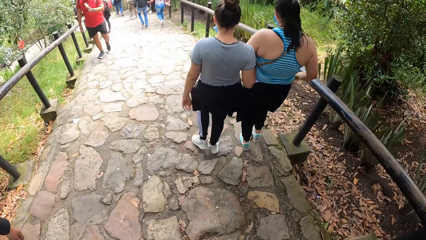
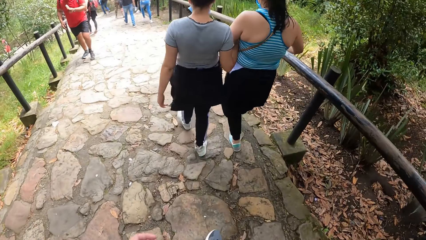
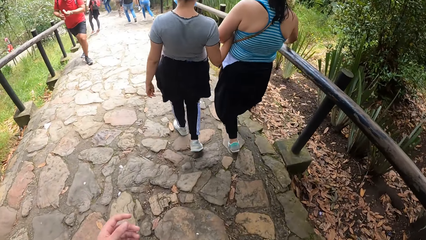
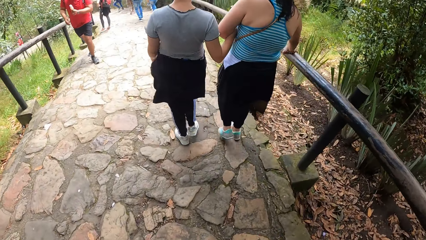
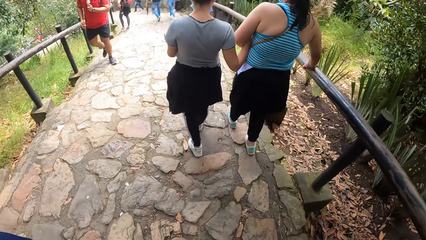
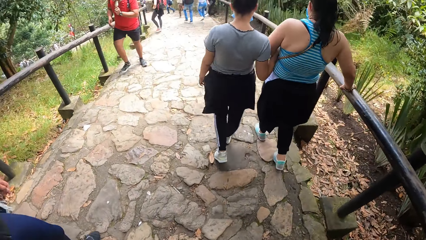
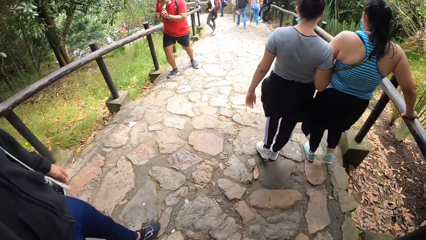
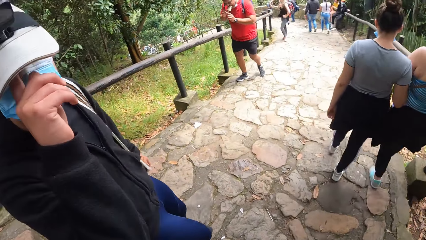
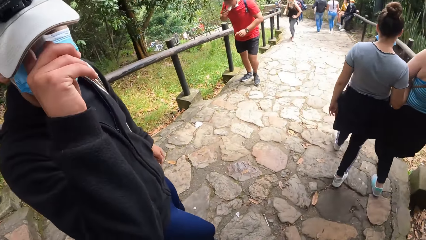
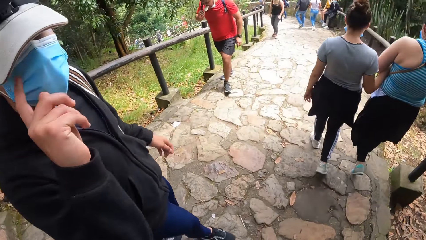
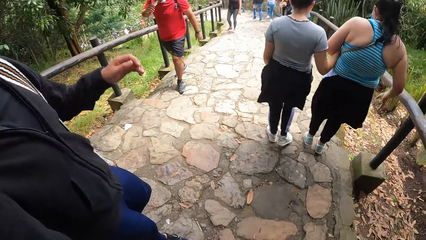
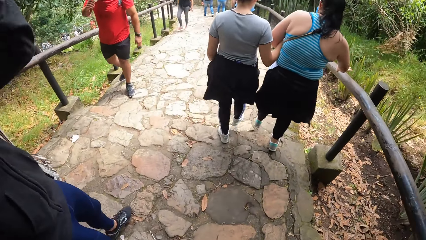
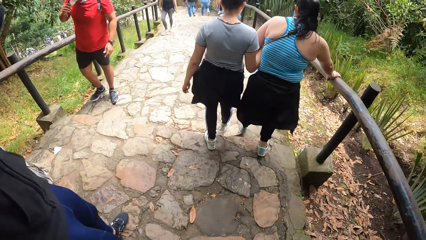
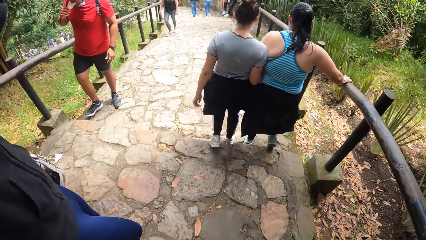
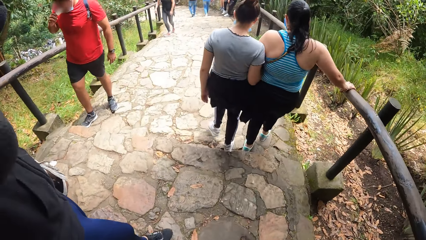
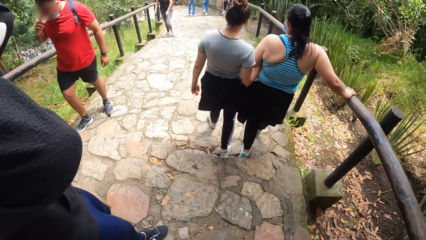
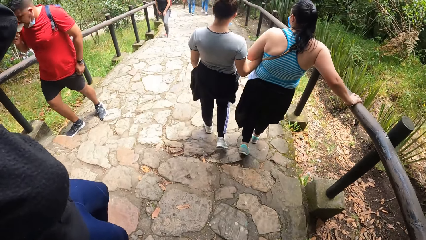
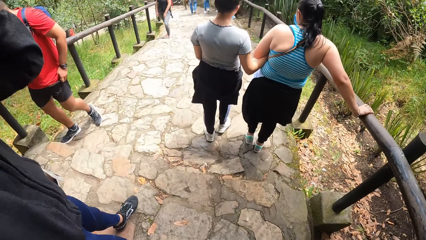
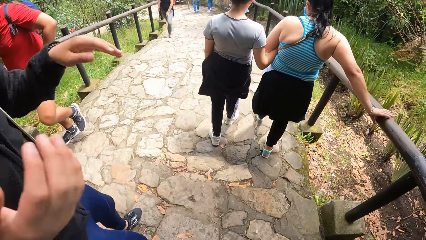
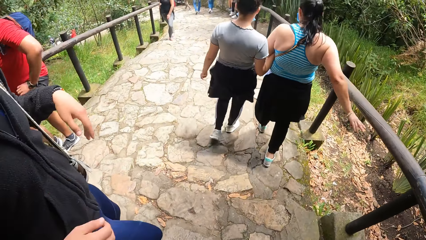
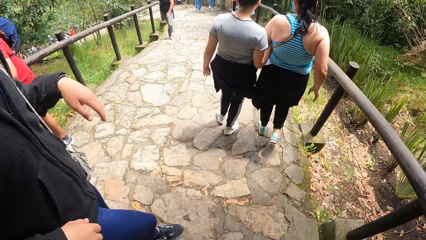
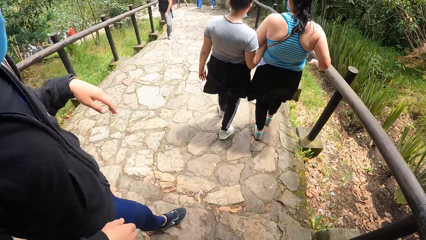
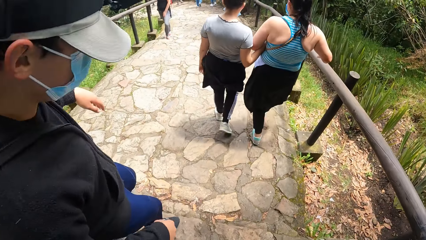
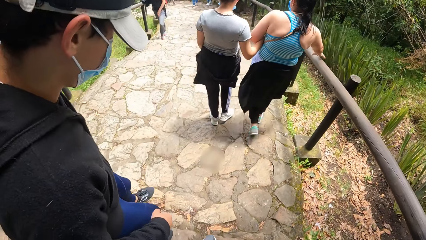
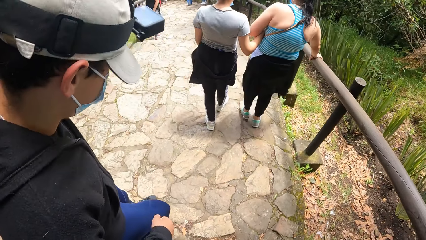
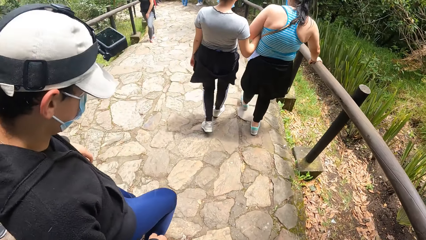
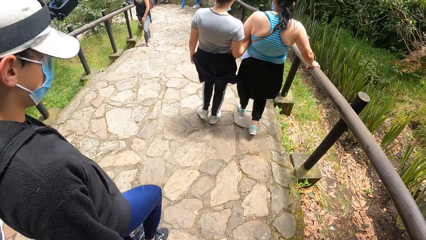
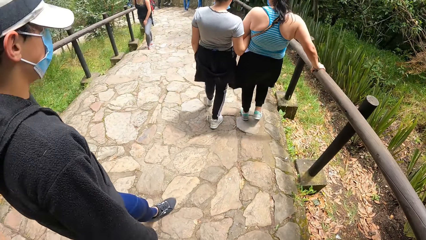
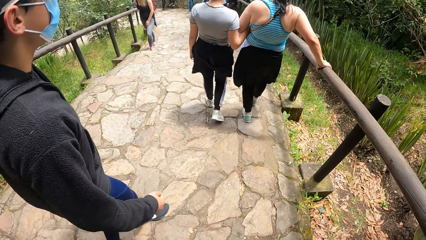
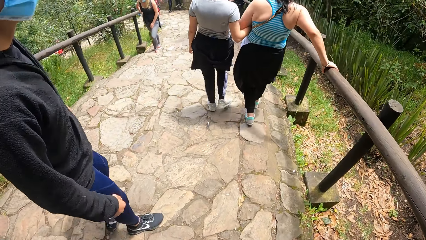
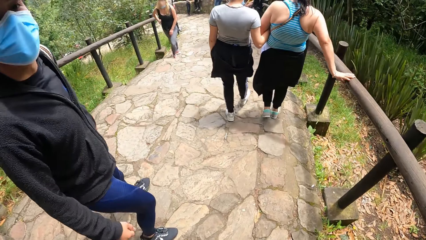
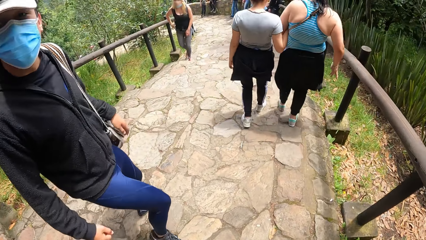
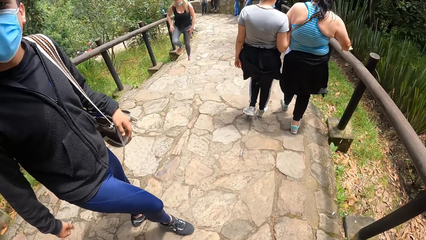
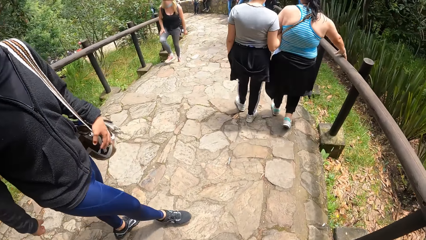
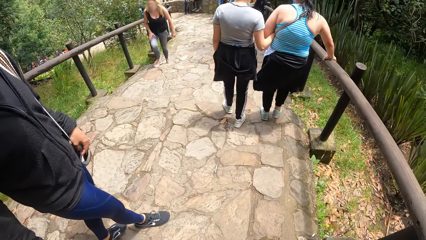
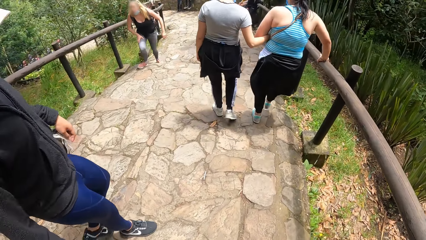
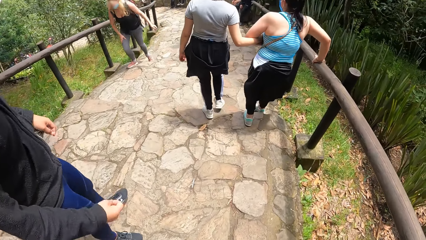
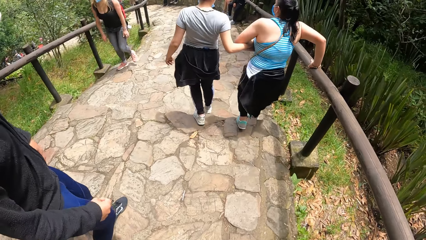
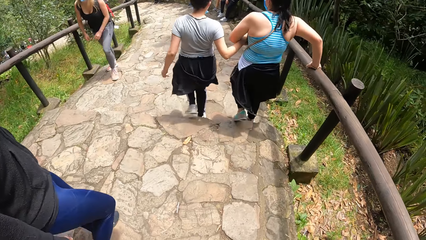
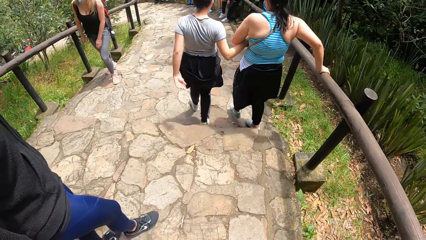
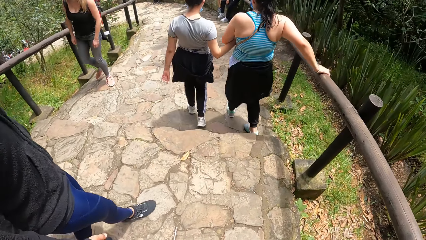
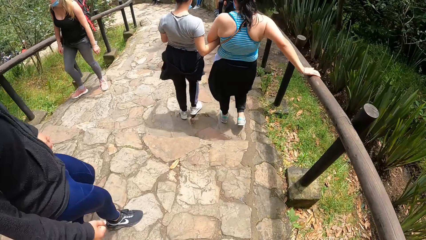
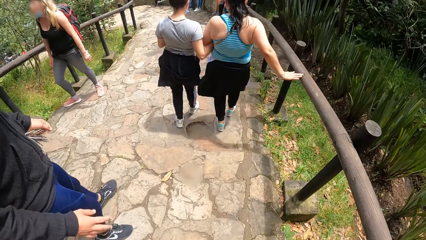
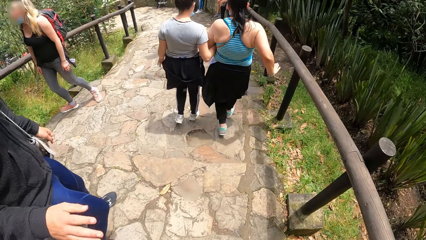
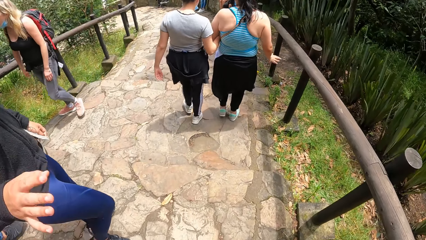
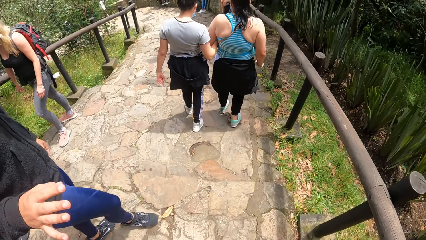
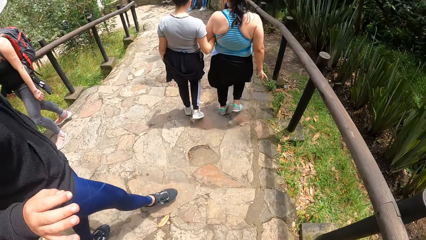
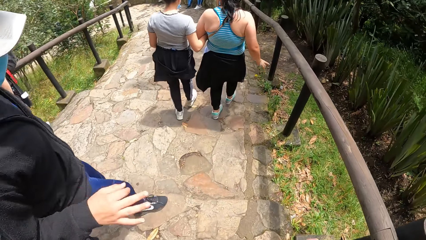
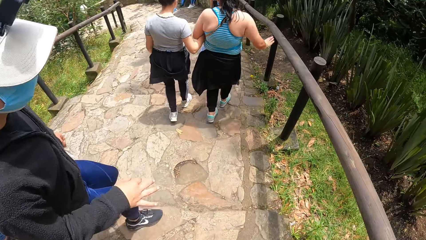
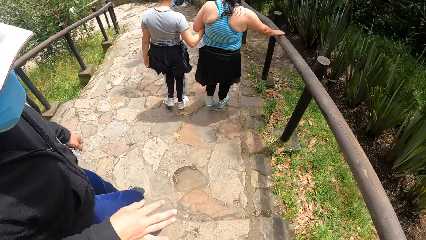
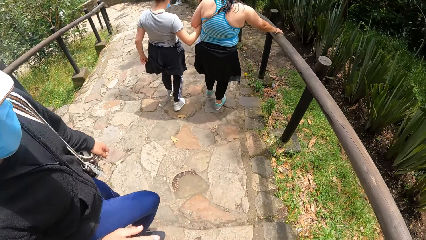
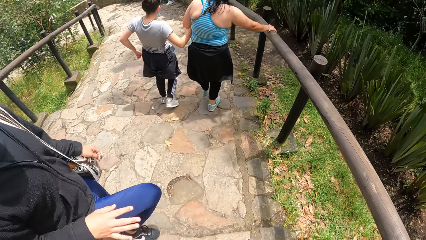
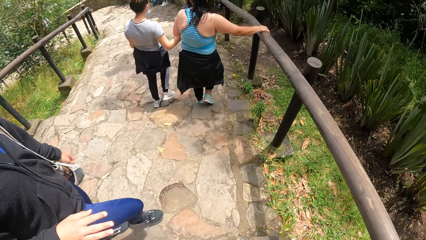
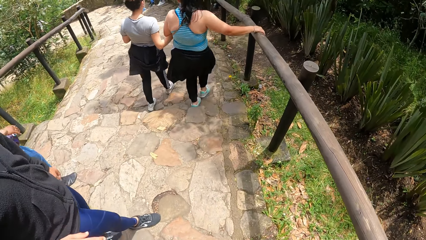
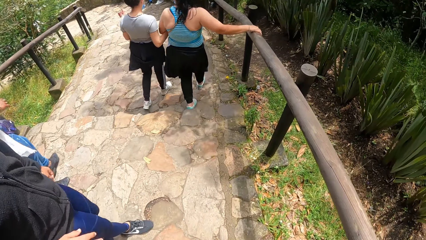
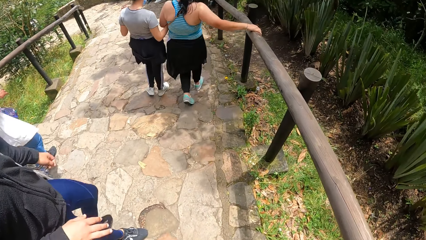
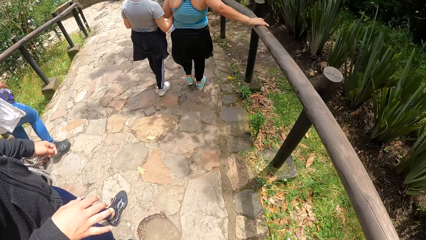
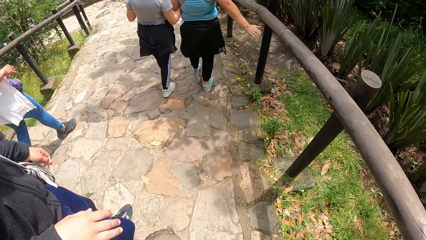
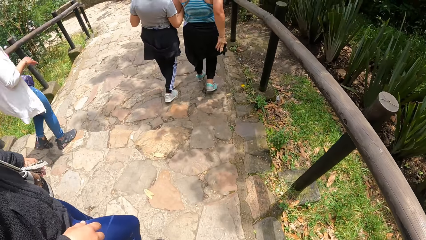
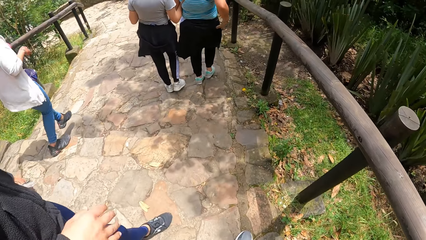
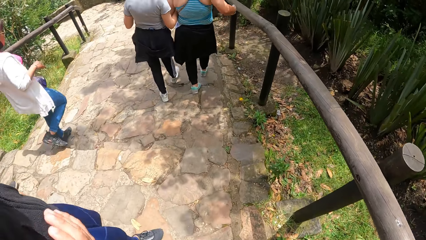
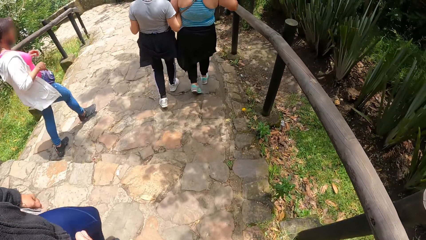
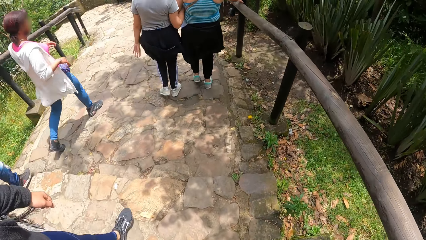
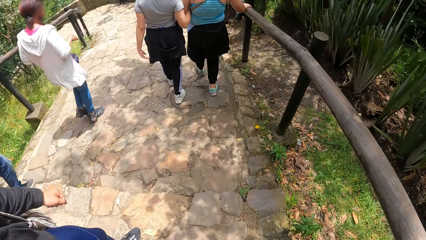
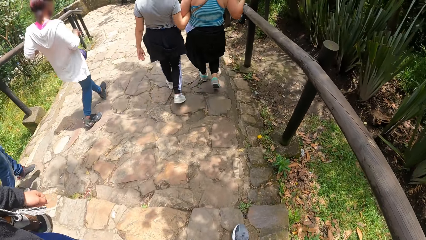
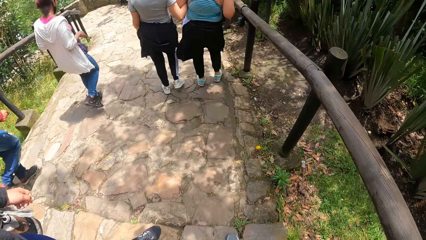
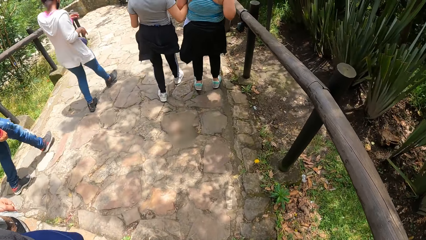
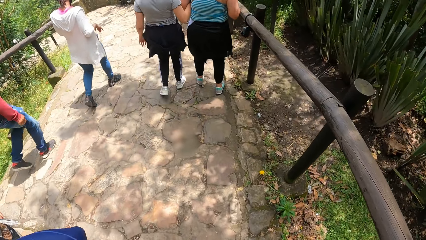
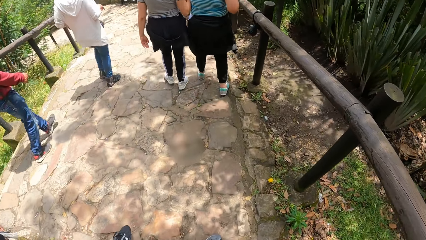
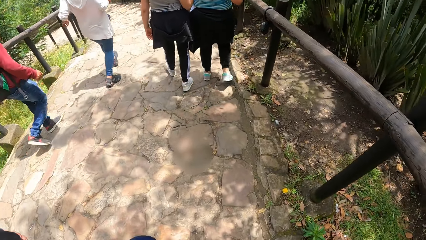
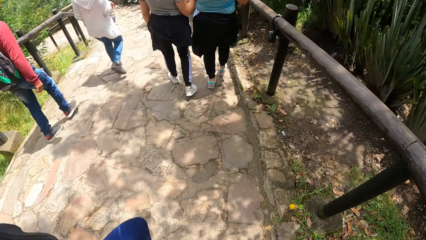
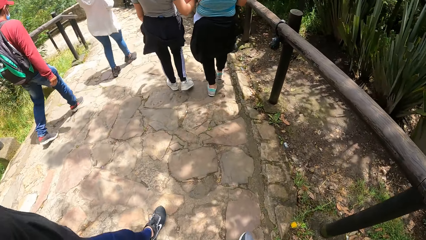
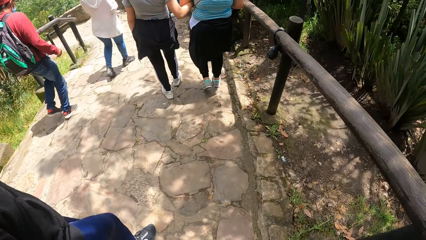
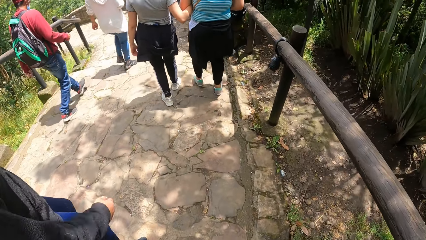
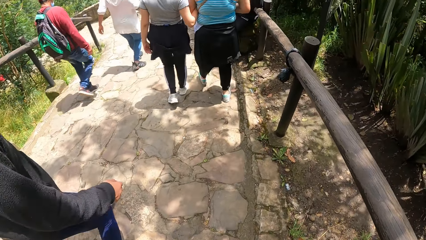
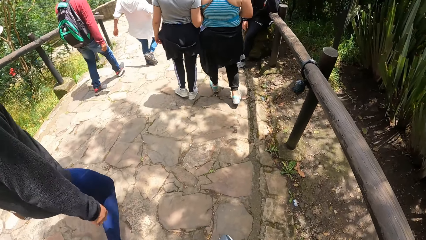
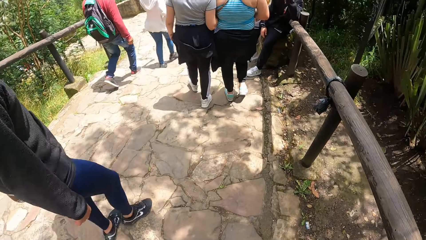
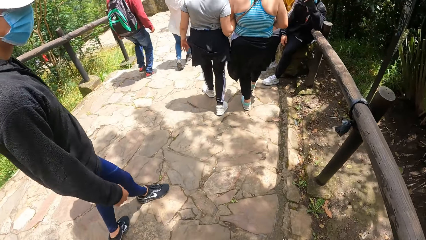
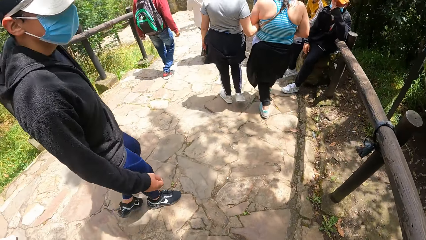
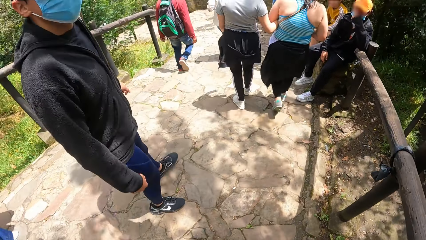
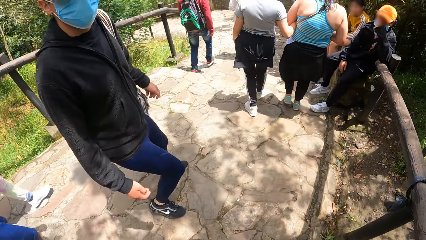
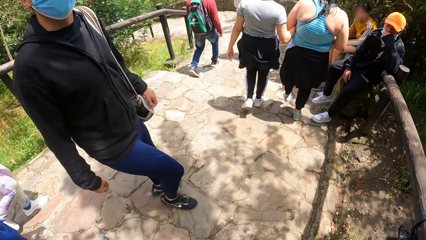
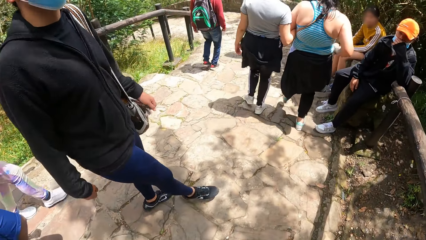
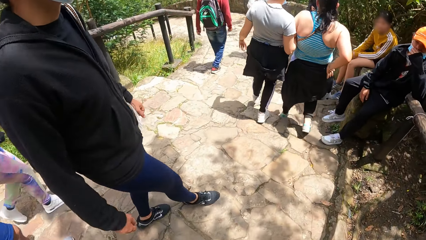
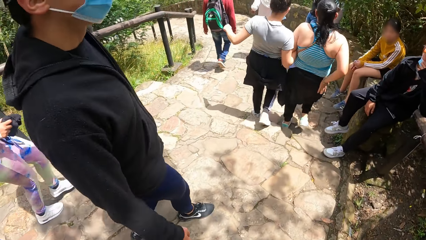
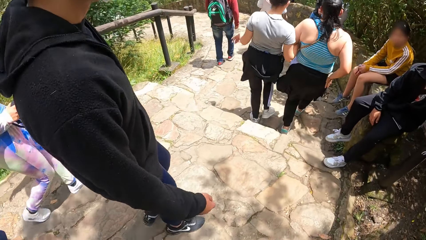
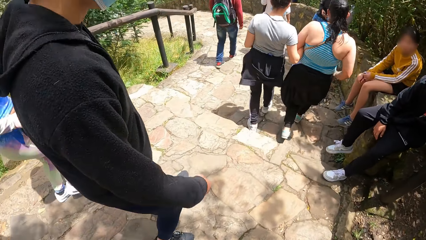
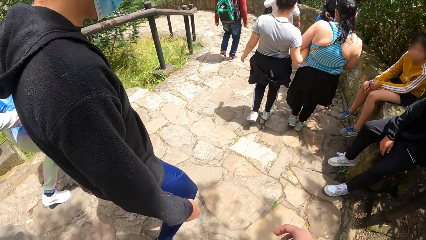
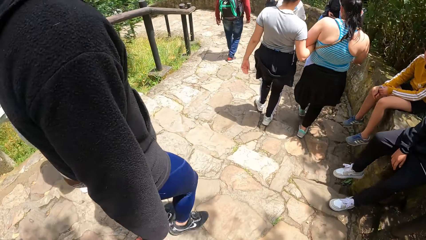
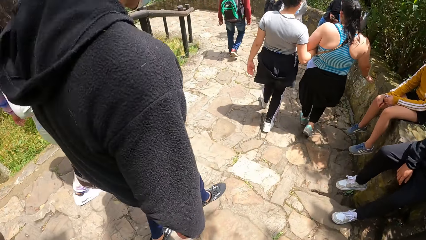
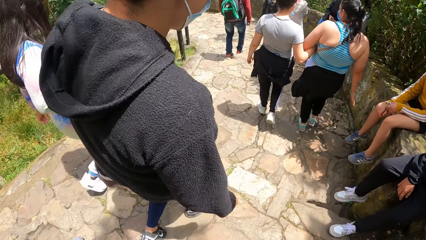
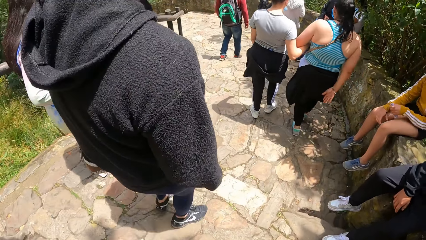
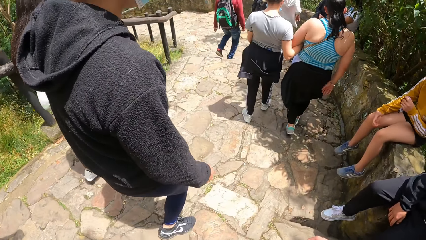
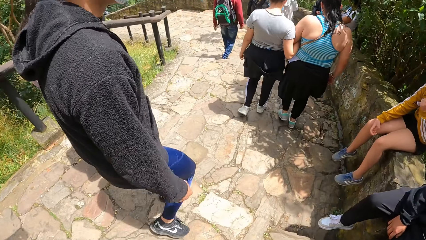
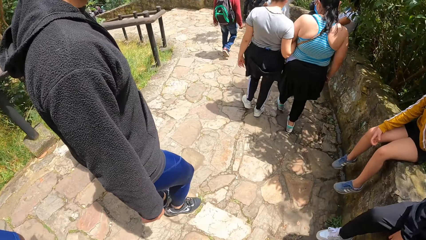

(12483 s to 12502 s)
The camera wearer converses with a man. The man adjusts a camera on his head with both hands. The man gestures with his right hand to the camera wearer. The man walks down the stairs.
